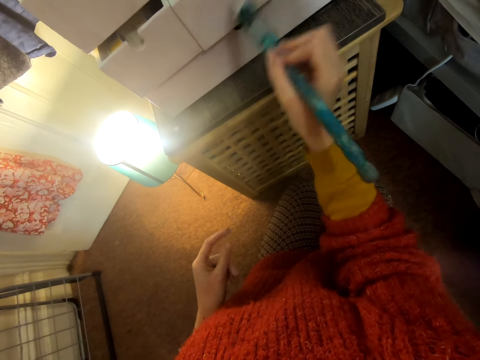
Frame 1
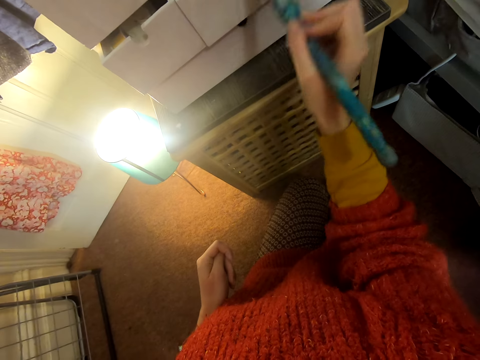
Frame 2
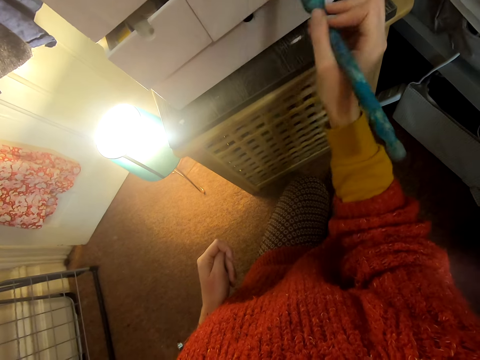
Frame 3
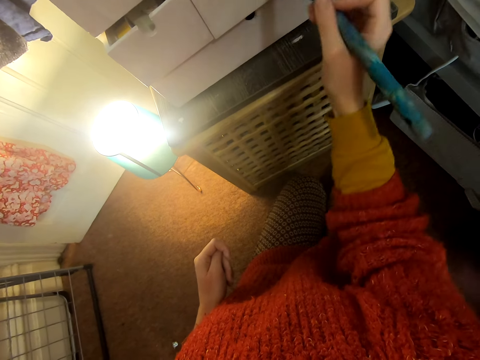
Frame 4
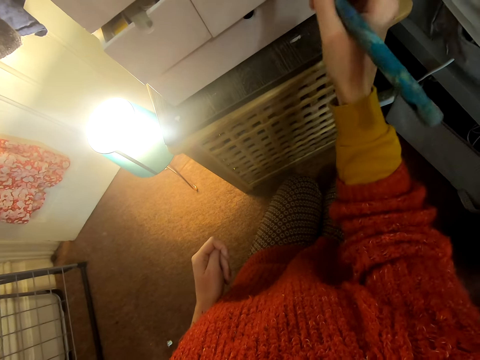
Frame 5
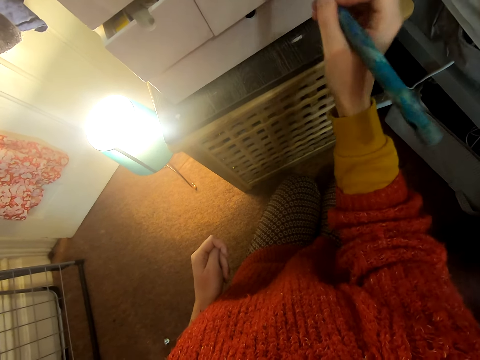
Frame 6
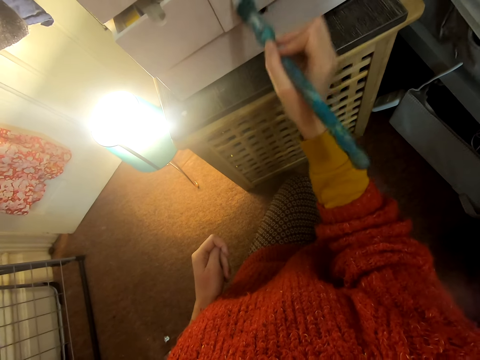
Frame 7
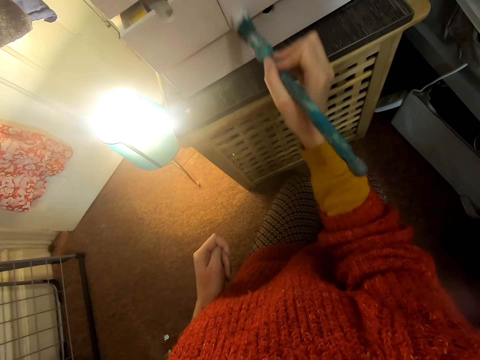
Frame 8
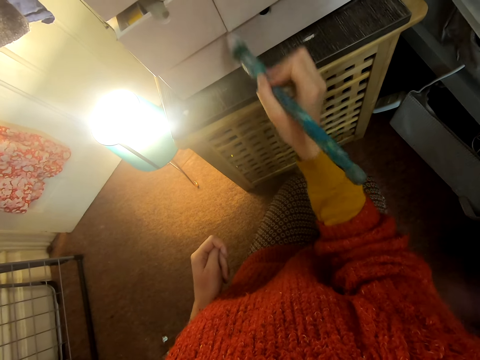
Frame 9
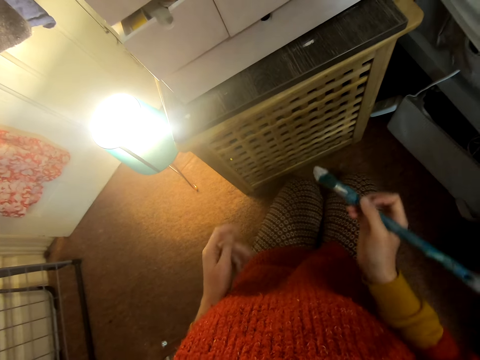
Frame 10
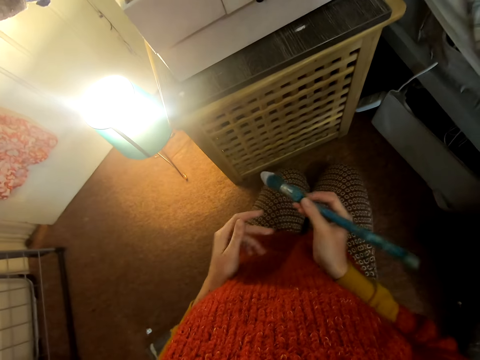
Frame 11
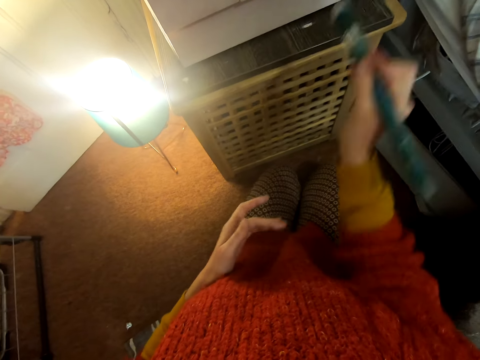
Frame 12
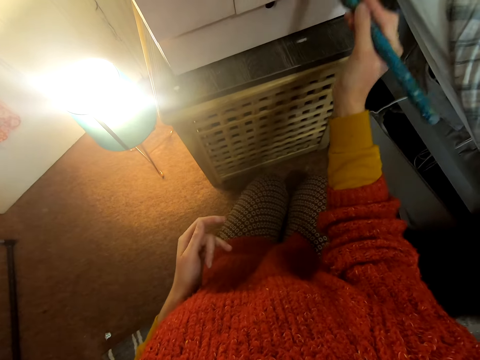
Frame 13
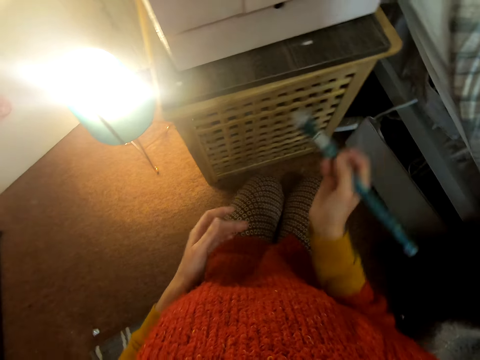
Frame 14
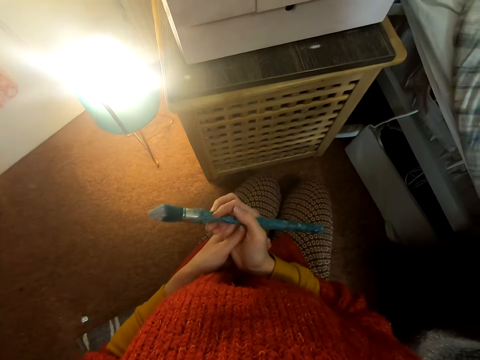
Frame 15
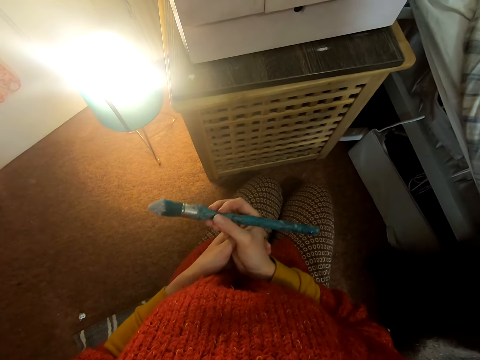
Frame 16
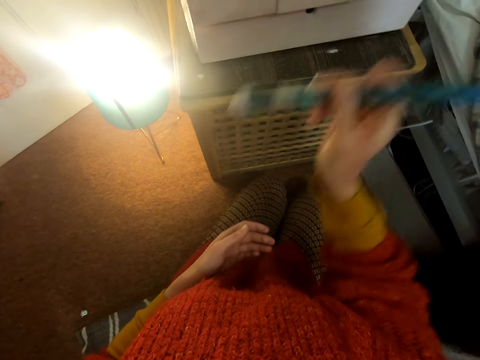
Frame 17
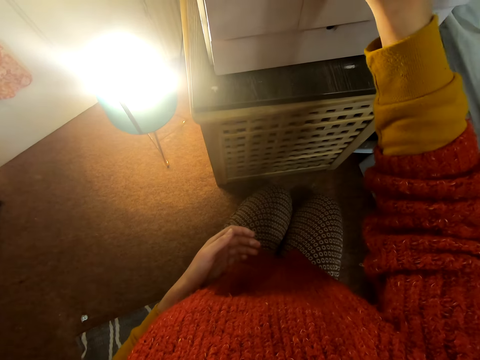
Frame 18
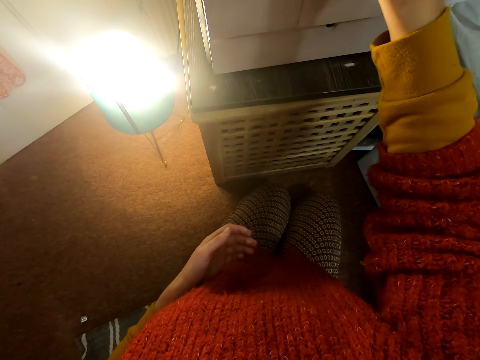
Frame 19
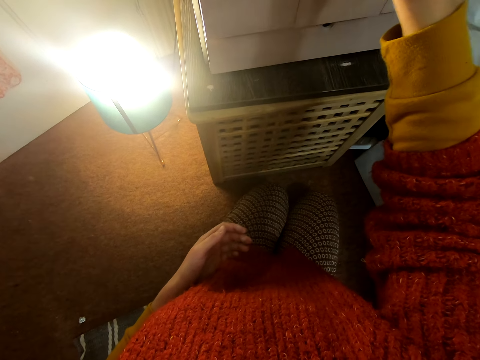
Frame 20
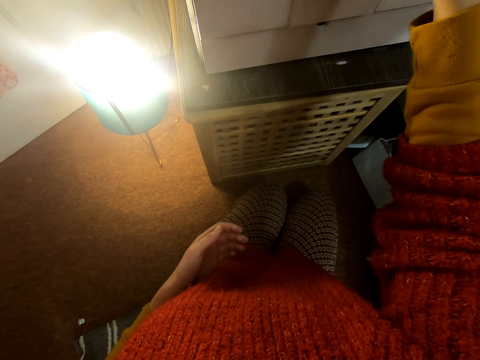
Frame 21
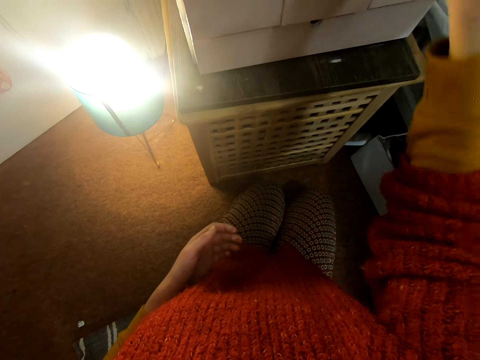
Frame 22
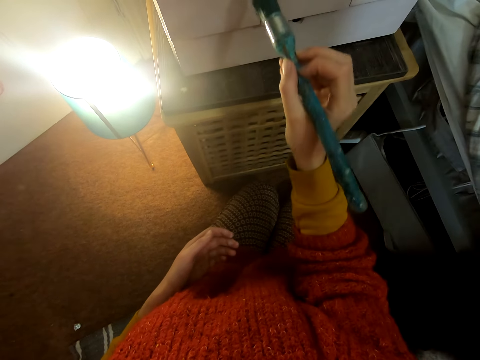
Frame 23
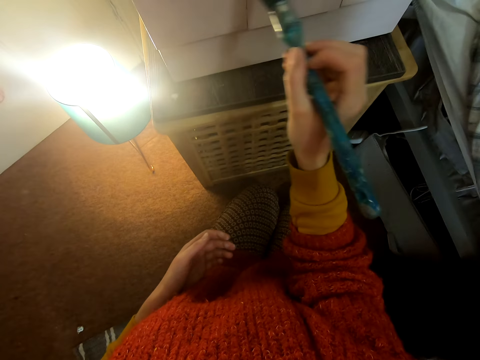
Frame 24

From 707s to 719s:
The camera wearer moves the brush. They lift the brush. They paint the chest of drawers. They pull back the brush. They hold both hands. They lift the brush. They paint the chest of drawers.

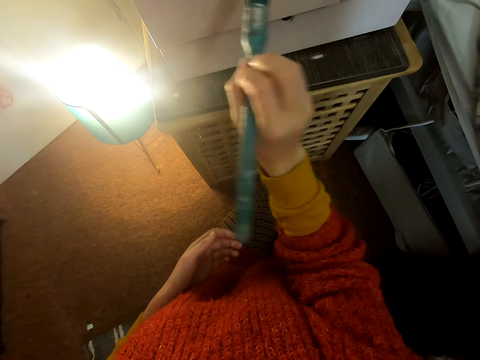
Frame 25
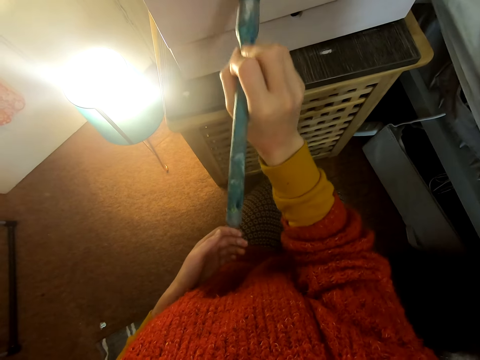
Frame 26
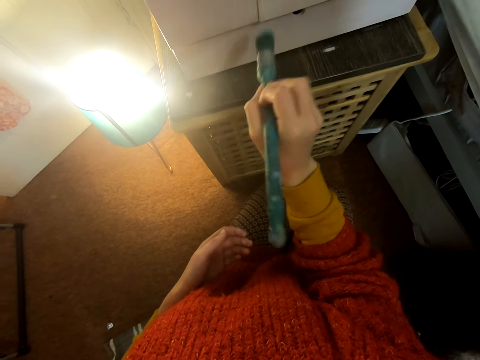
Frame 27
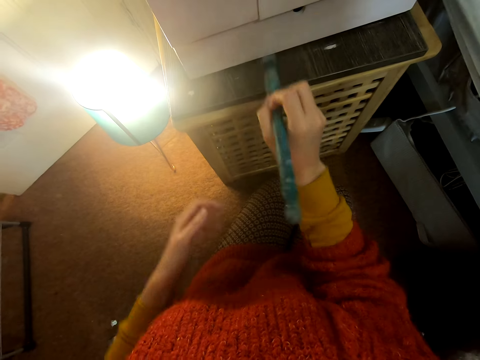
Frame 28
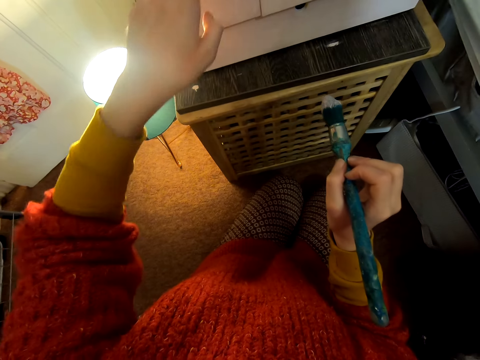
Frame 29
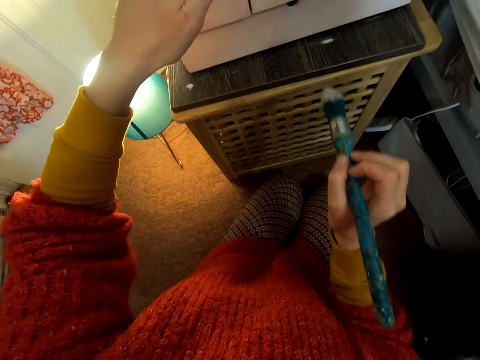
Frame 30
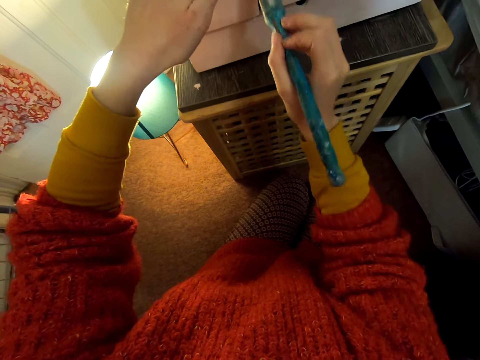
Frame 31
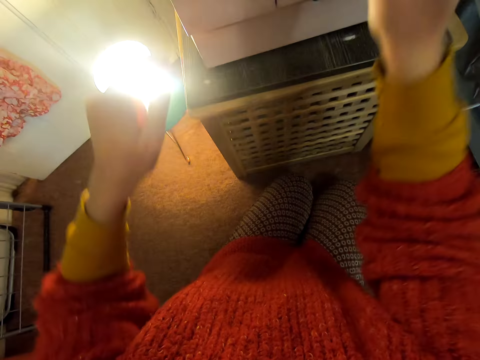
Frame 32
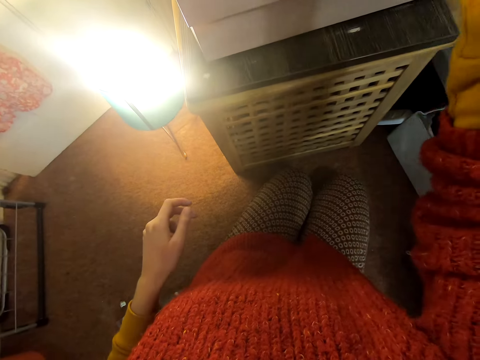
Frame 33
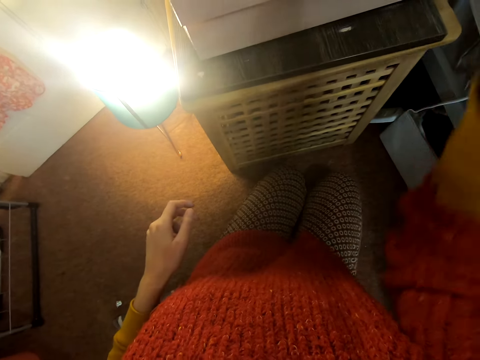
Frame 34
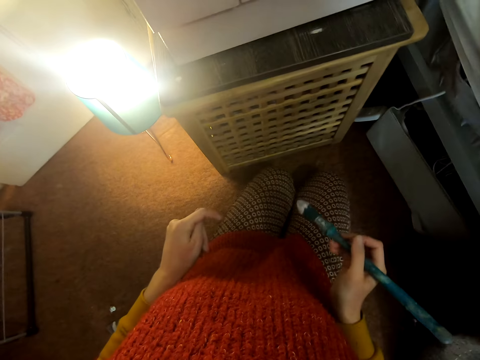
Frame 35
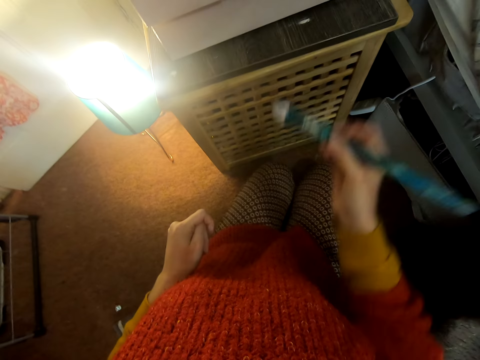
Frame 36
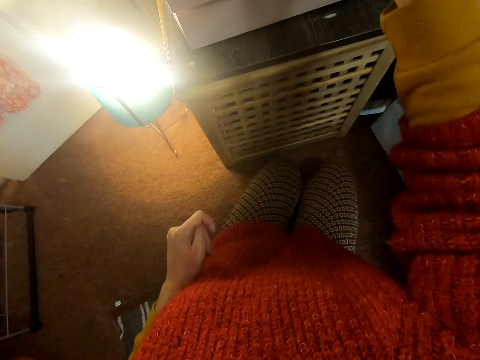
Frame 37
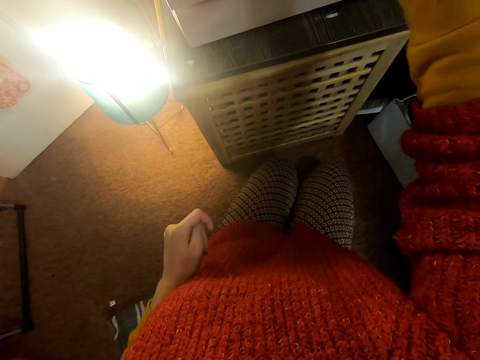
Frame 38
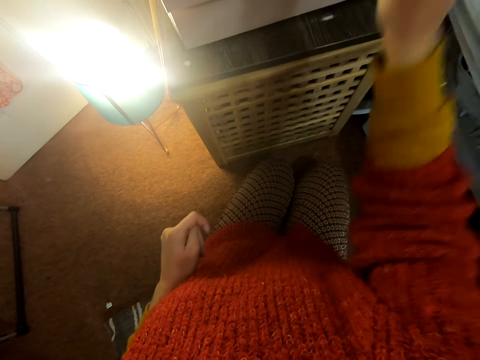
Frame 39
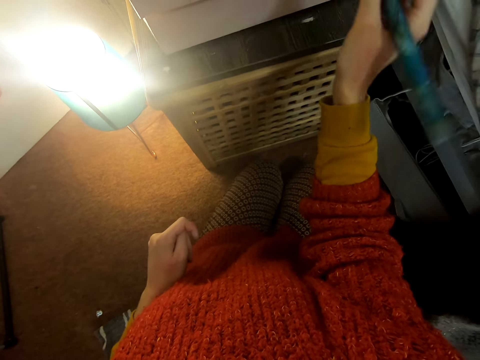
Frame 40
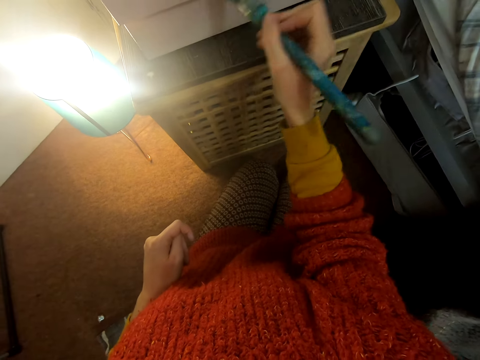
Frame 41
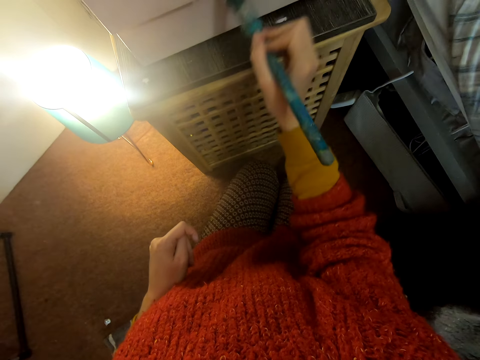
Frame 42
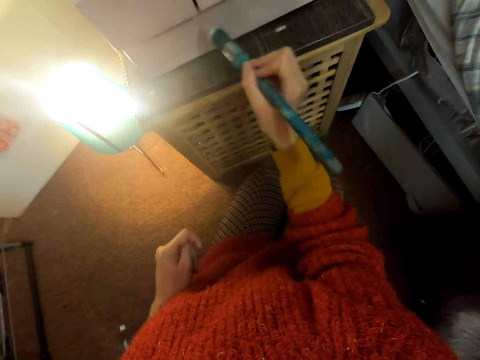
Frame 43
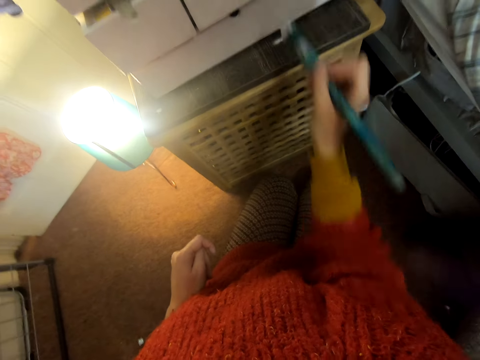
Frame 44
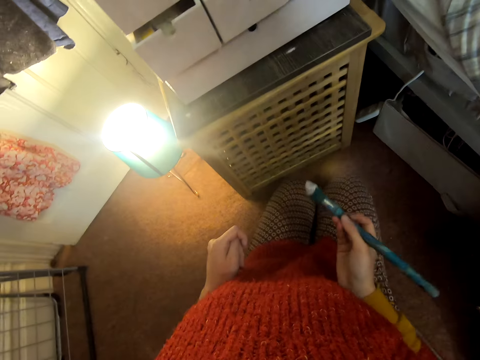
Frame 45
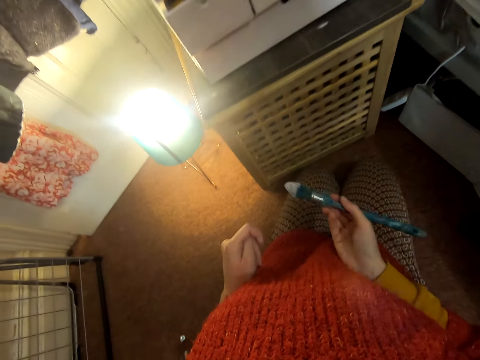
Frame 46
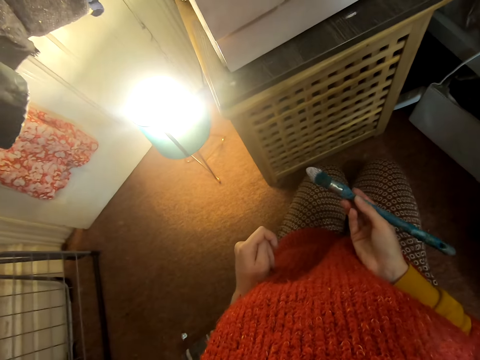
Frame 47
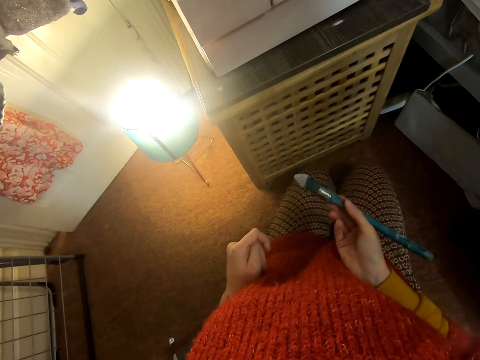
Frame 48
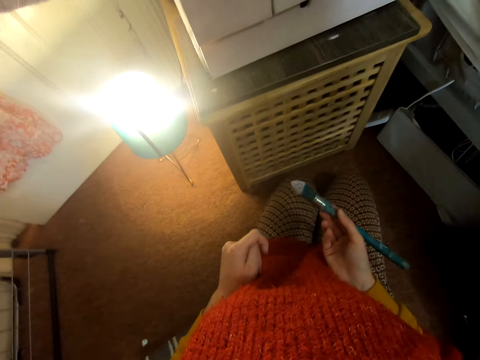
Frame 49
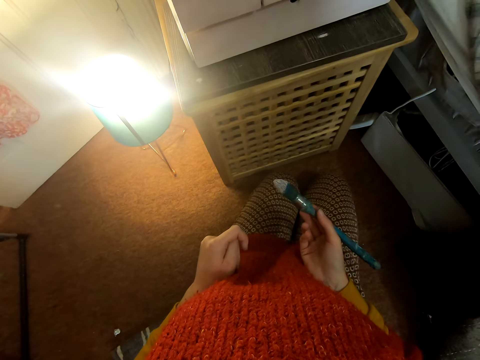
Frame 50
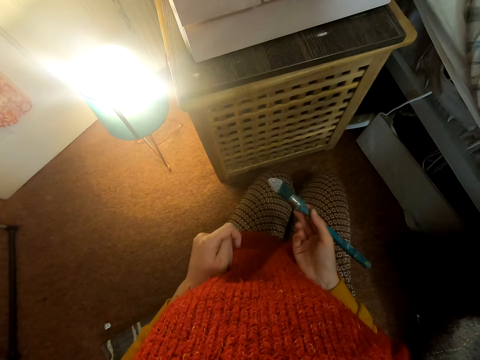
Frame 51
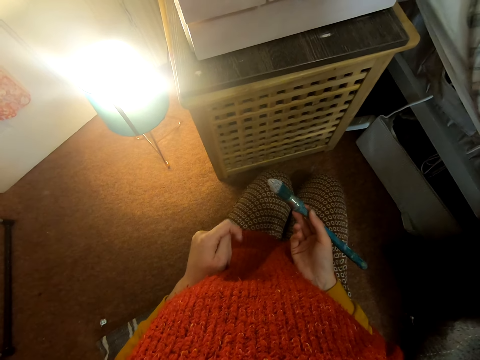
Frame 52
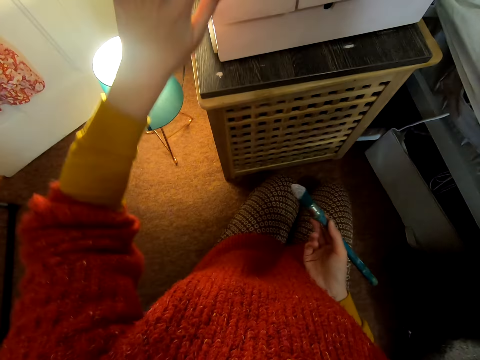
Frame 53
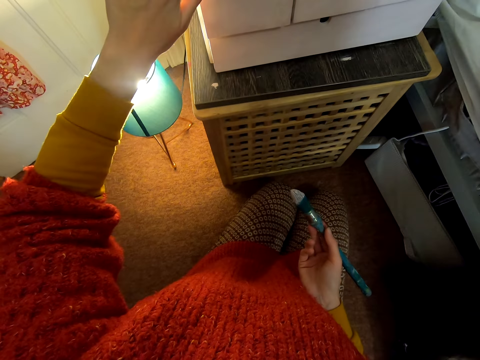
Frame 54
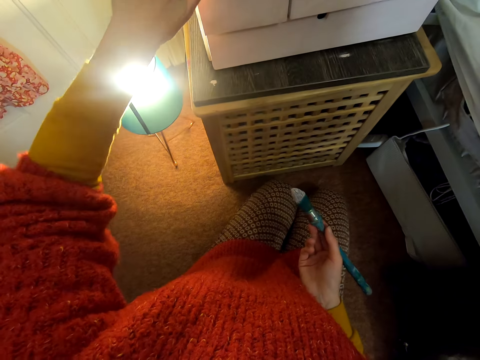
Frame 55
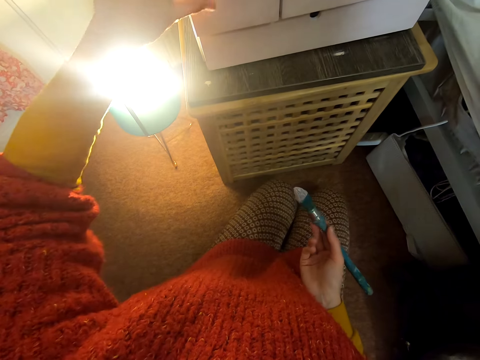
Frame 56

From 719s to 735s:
The camera wearer lifts the left hand. They touch the chest of drawers. They lift the brush. They paint the chest of drawers. They lift the brush. They paint the chest of drawers. They pull back the brush. They look at the chest of drawers. They paint the chest of drawers. They pull back the brush. They look at the chest of drawers. They lift the left hand. They touch the chest of drawers.
